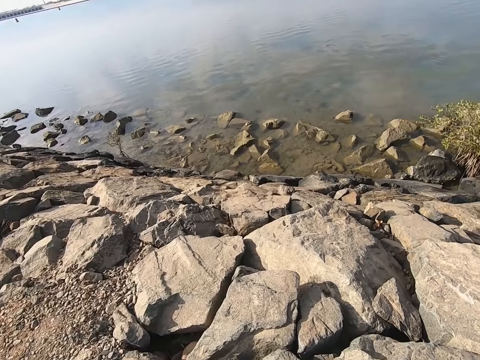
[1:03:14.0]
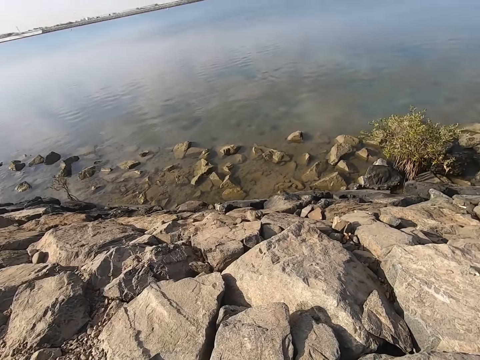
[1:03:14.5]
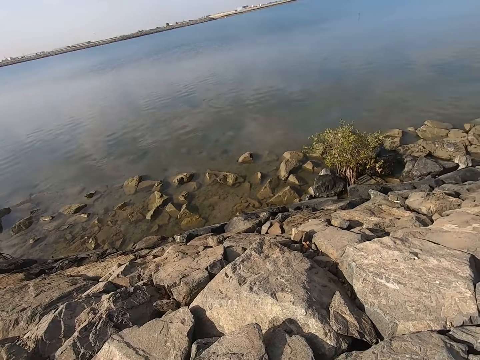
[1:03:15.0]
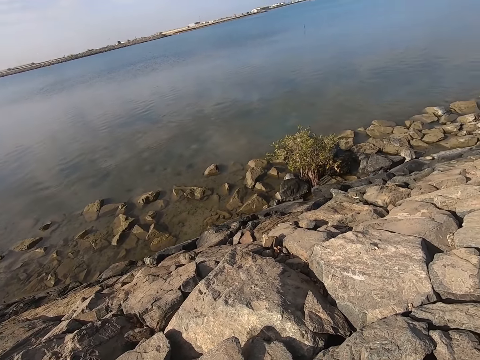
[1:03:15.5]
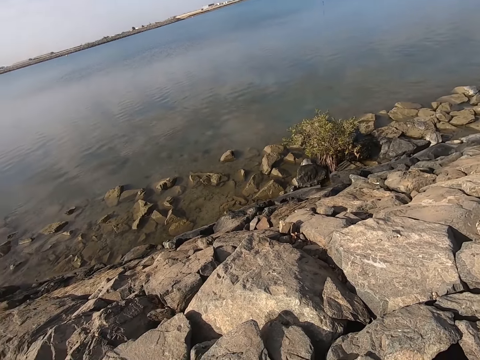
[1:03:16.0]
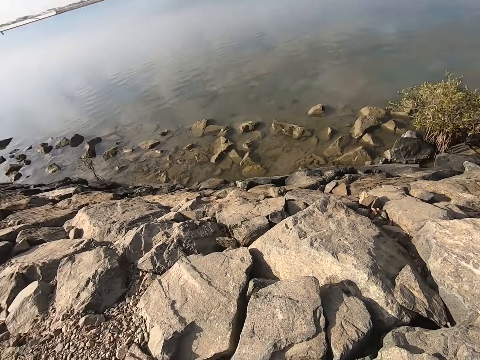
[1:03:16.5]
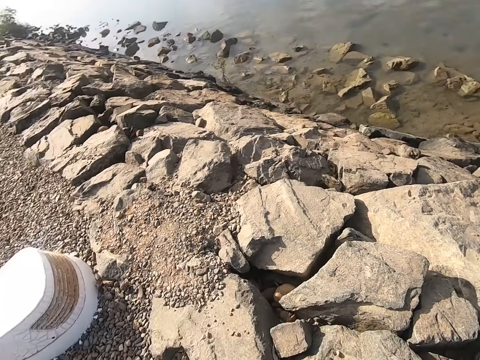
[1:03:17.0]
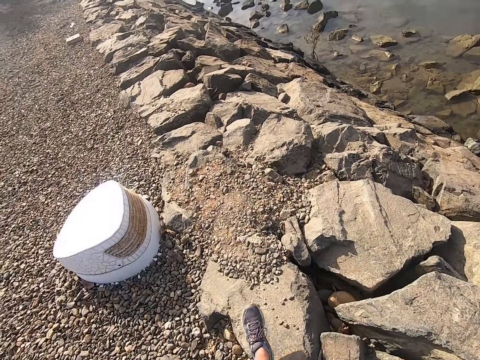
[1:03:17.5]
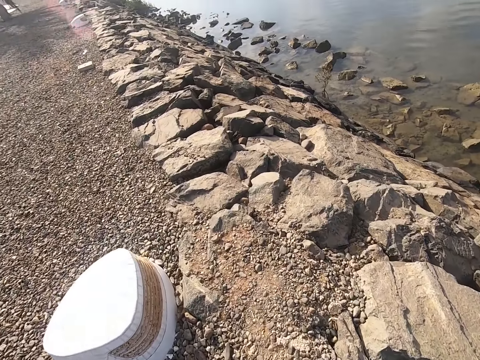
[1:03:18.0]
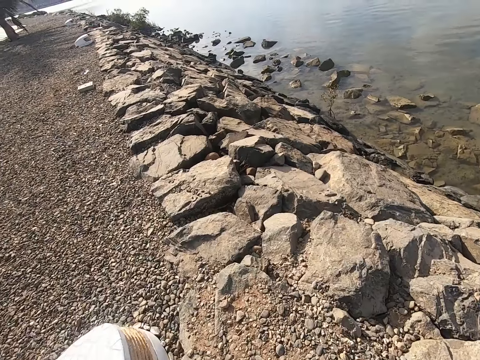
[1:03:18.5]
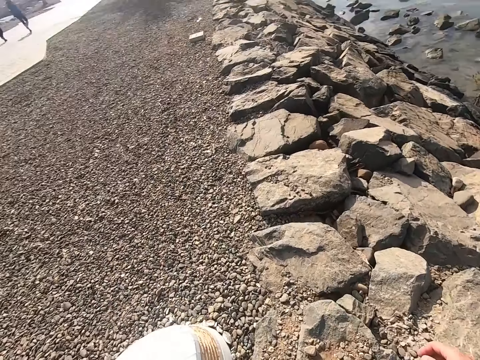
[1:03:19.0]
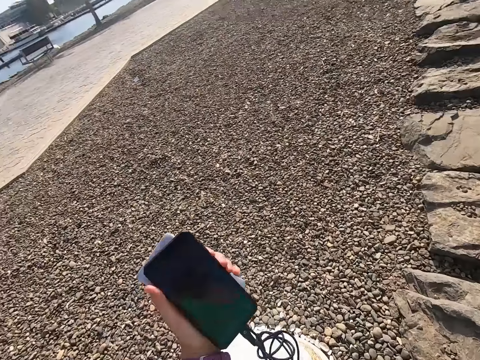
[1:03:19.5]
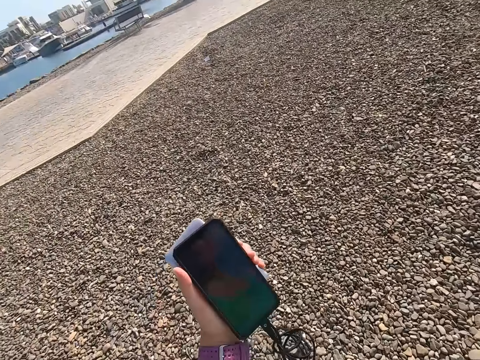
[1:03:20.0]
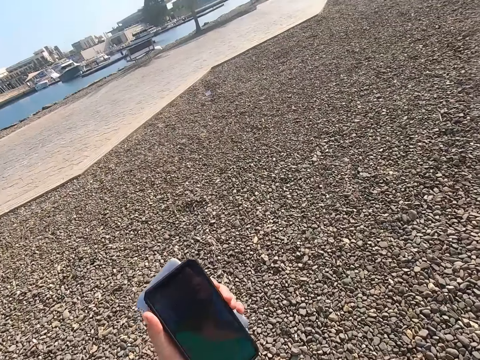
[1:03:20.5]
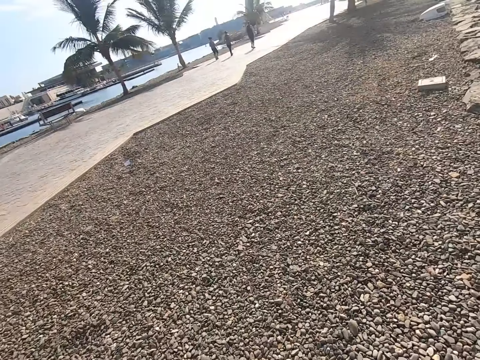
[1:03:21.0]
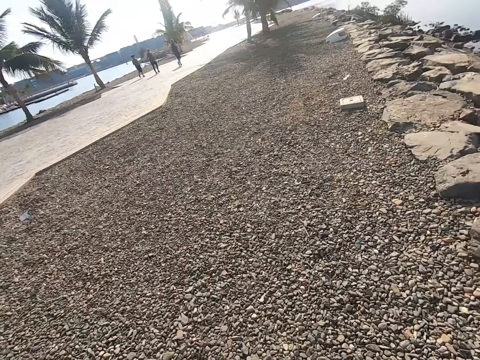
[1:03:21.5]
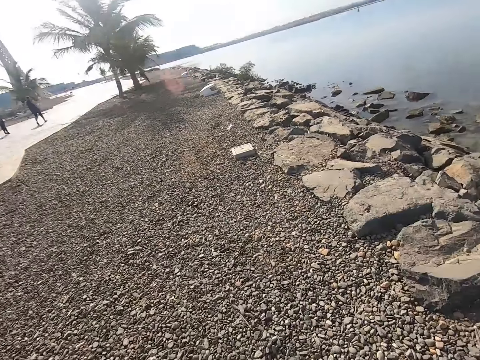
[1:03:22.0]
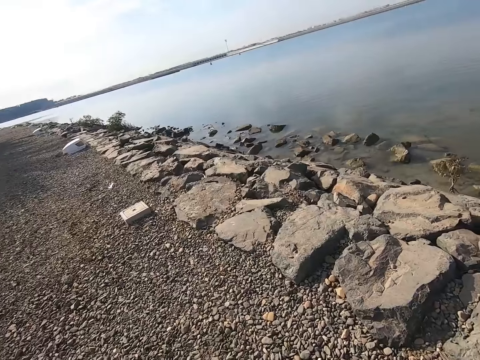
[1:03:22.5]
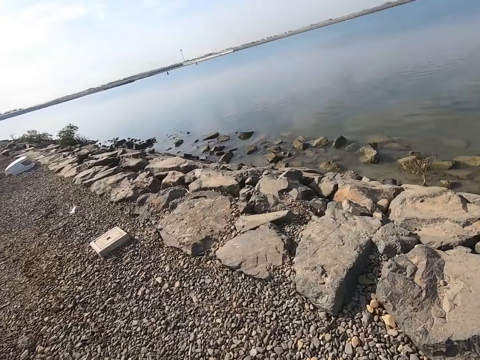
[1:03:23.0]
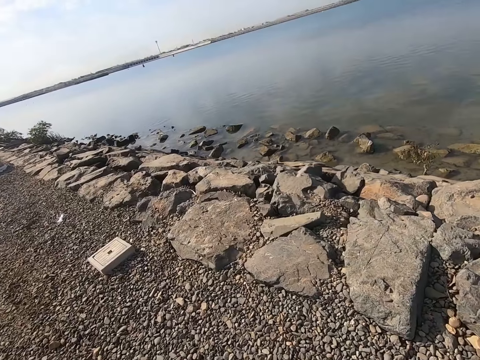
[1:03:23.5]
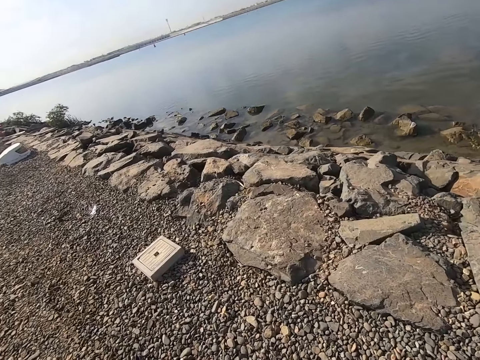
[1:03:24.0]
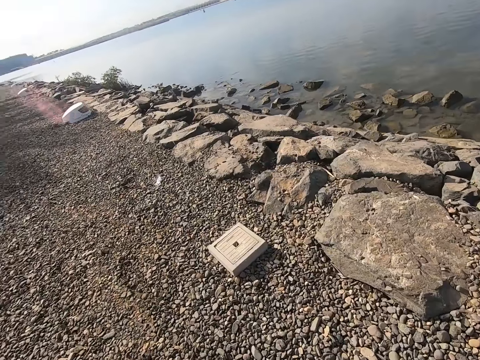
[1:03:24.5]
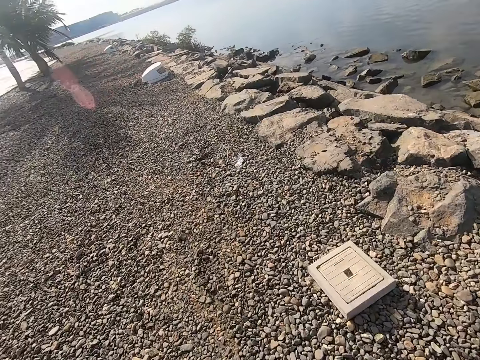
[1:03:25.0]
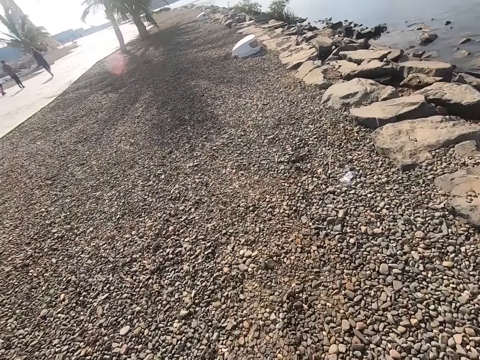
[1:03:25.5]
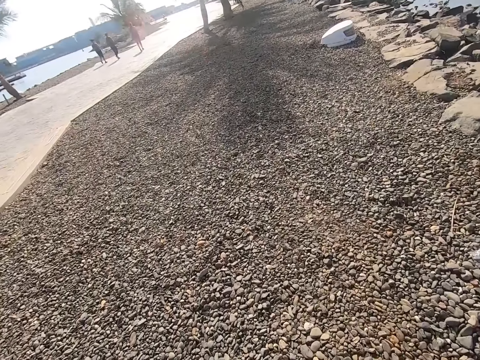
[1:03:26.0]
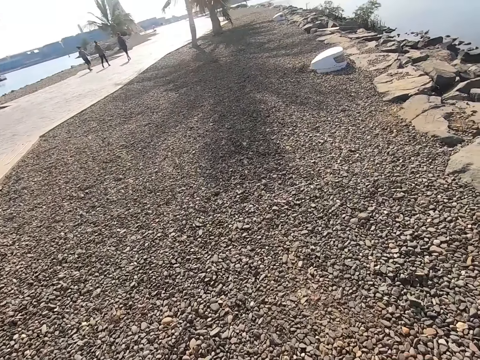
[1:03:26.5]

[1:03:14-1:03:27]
The camera wearer walks down a park. They hold up the cell phone. They stare at the phone. They walk on the beach park.

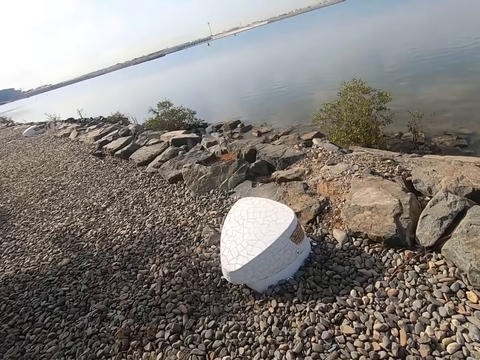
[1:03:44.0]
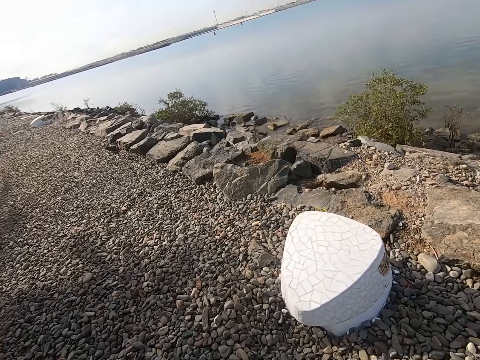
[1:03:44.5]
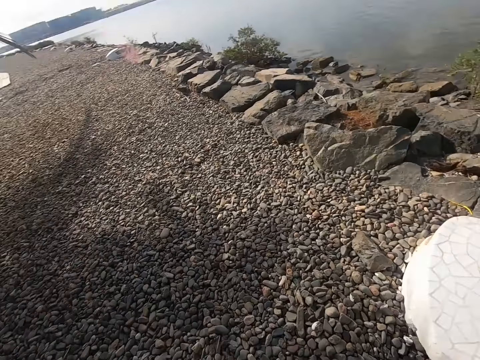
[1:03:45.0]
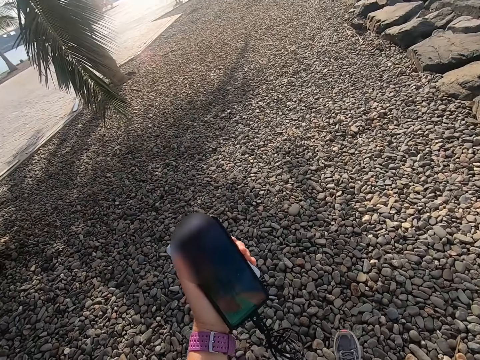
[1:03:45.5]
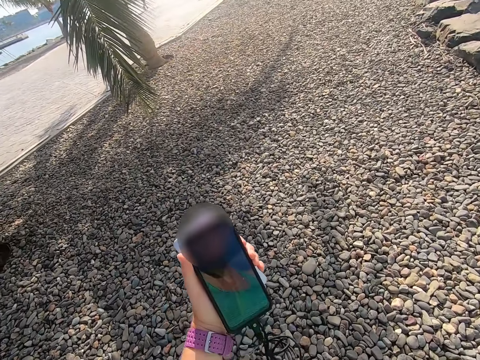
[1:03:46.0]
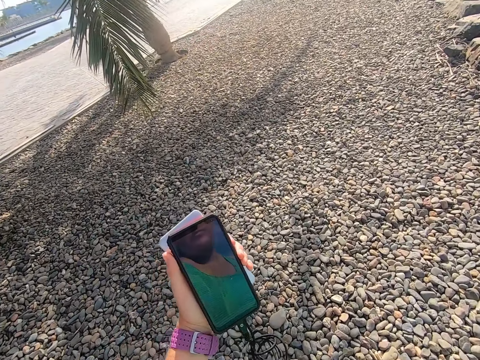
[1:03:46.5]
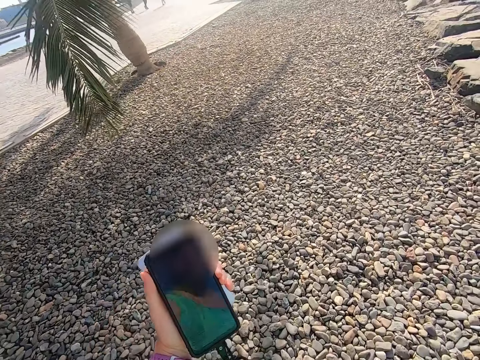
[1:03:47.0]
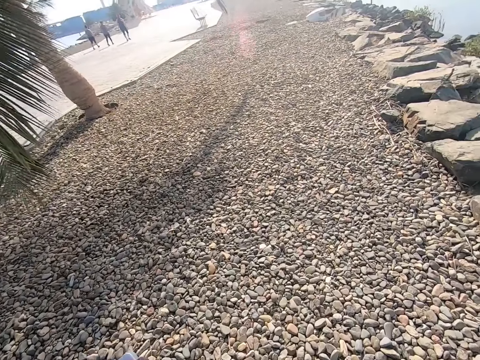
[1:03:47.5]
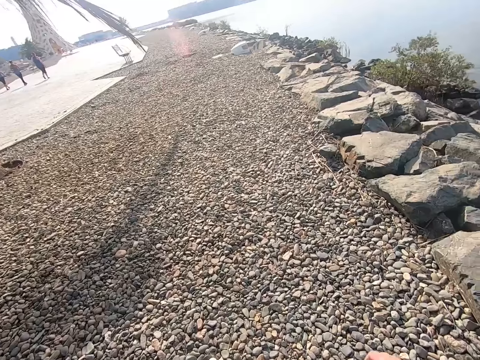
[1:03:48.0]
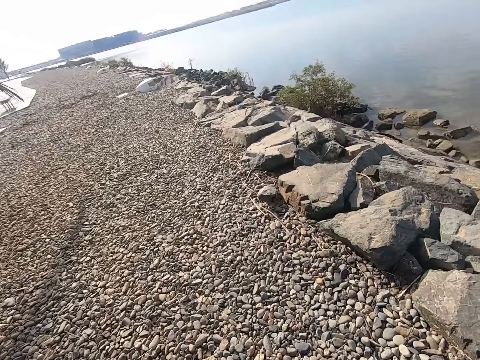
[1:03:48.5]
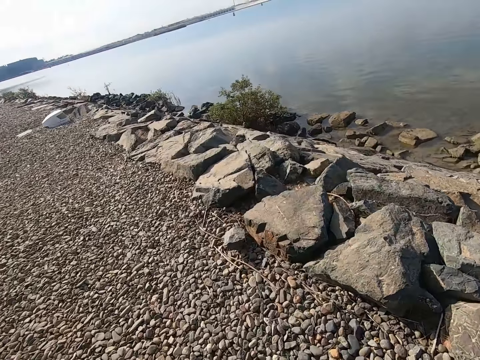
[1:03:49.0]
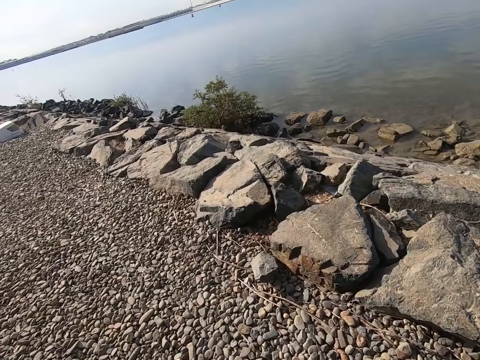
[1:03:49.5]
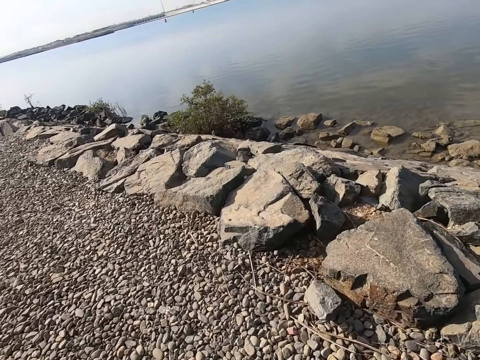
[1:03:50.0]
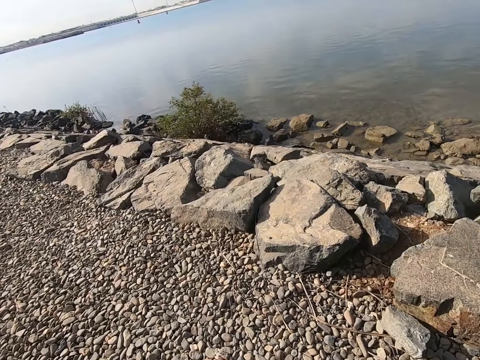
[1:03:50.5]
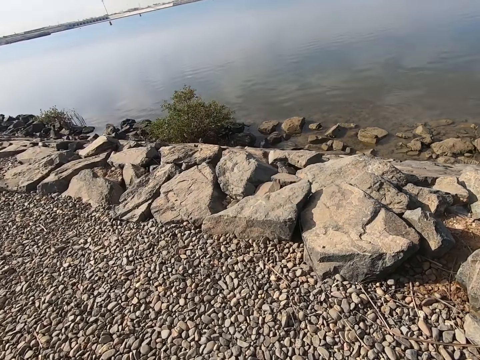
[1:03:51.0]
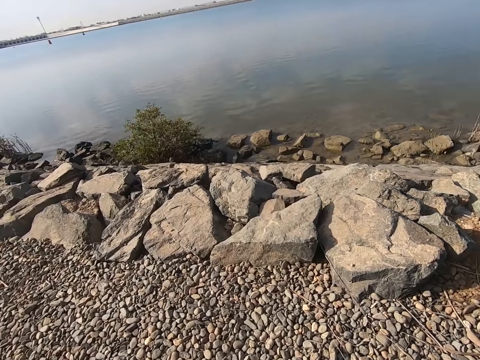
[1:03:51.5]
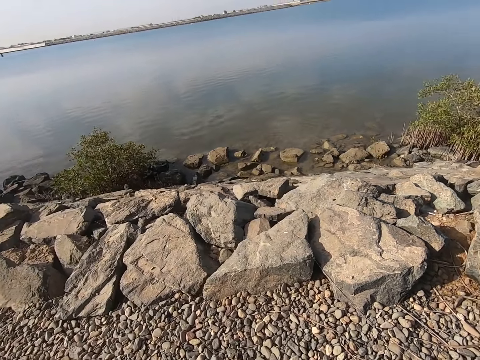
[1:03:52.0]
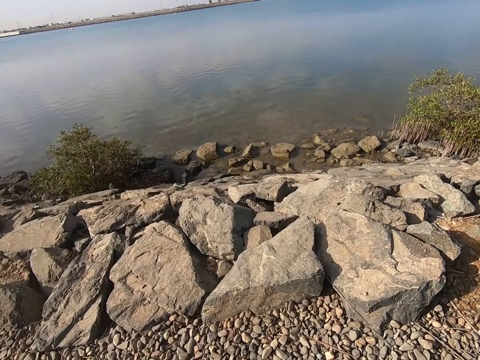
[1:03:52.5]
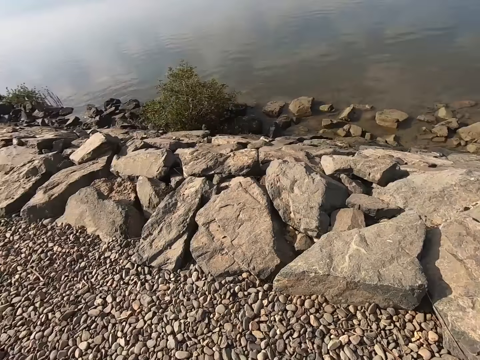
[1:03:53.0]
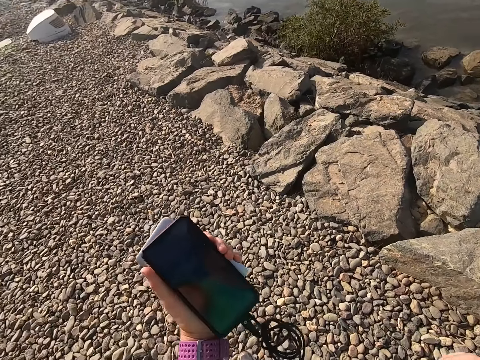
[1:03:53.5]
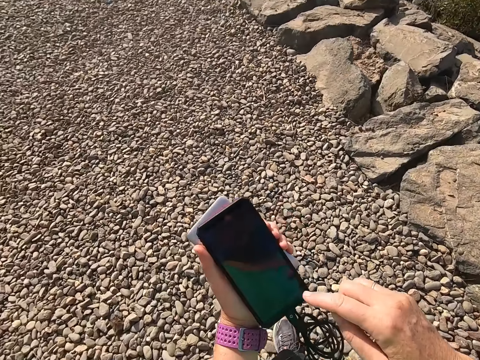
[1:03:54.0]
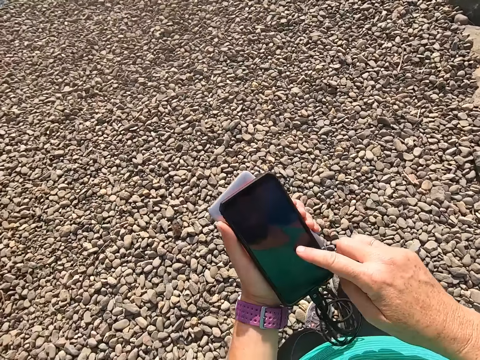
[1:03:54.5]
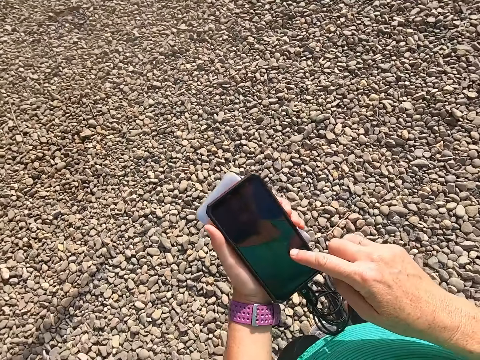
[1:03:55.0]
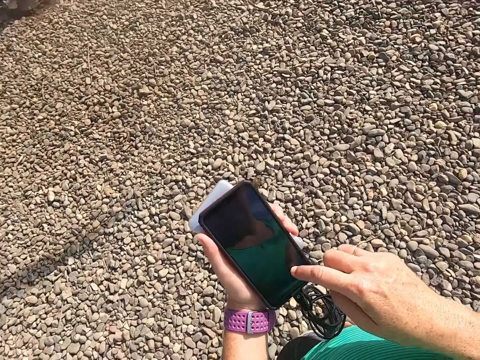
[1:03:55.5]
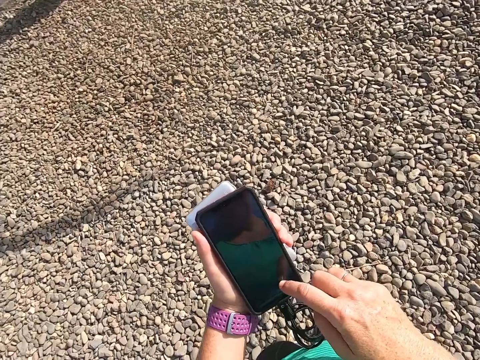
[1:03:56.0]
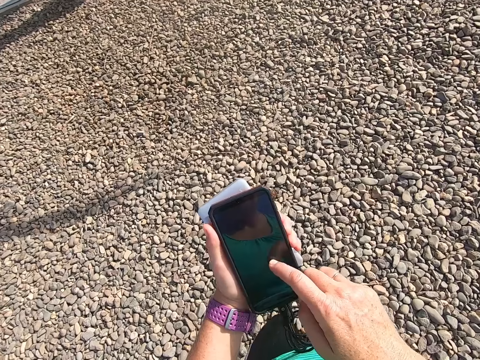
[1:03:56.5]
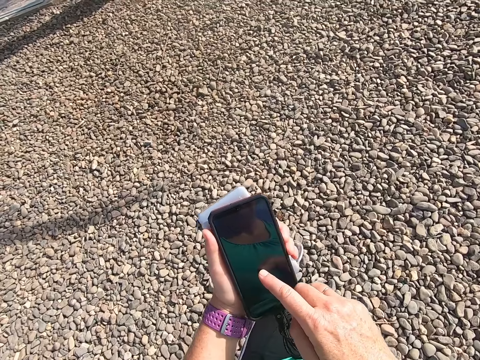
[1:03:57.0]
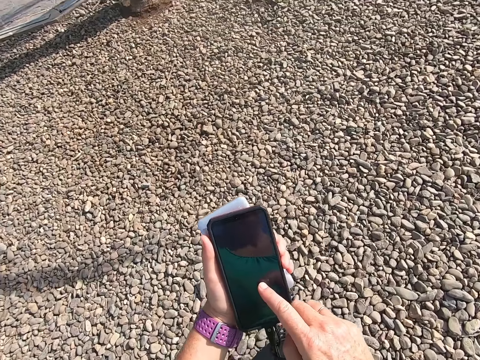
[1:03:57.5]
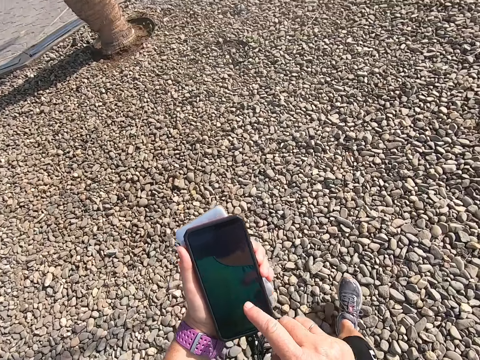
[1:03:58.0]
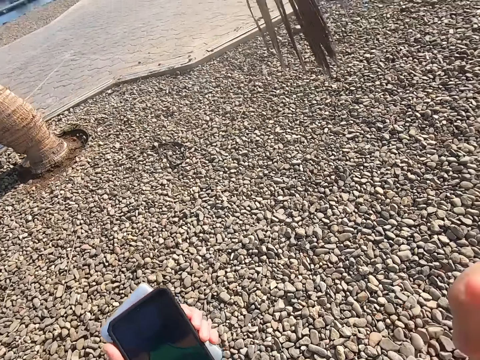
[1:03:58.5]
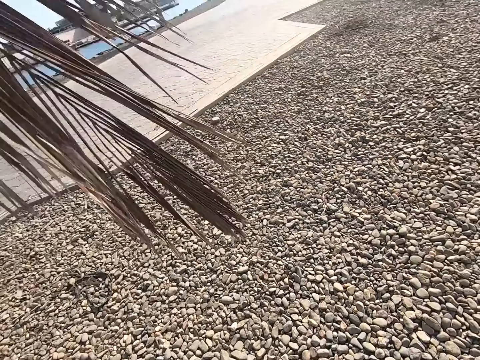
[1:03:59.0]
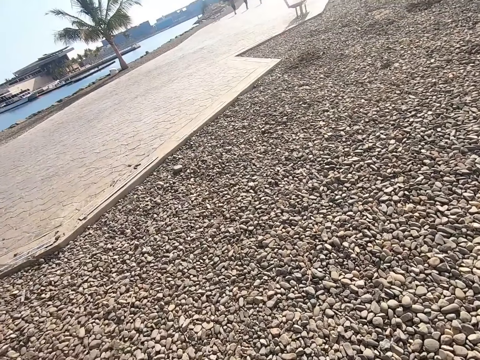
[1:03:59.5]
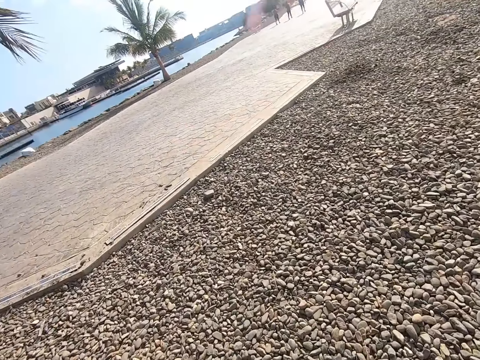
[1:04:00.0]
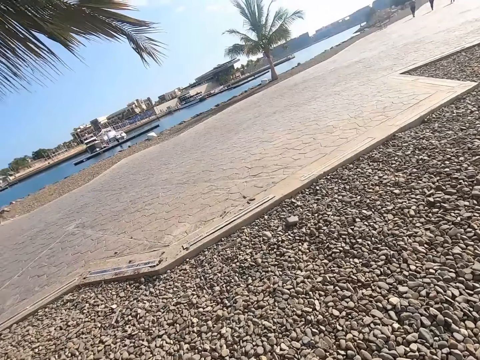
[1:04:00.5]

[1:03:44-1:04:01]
The camera wearer stares at a phone. They play the game on the cell phone. They walk on the beach park. They stare at the phone. They play the game on the cell phone. They walk on the beach park.
